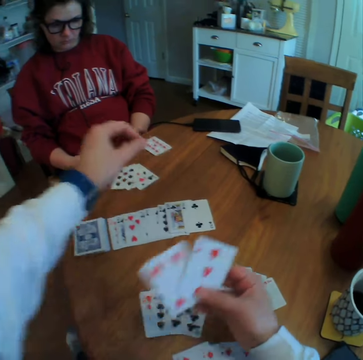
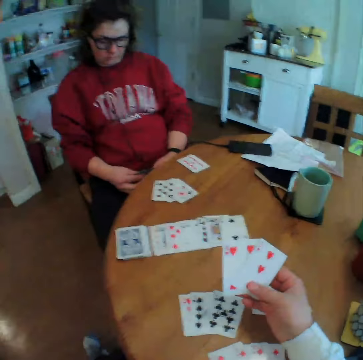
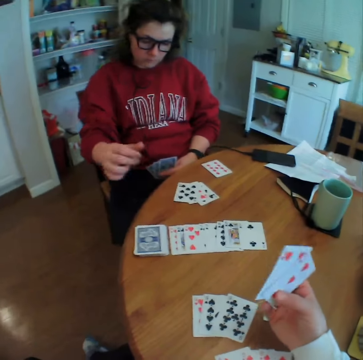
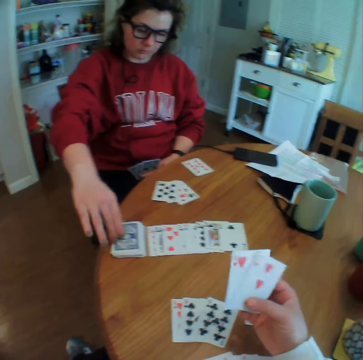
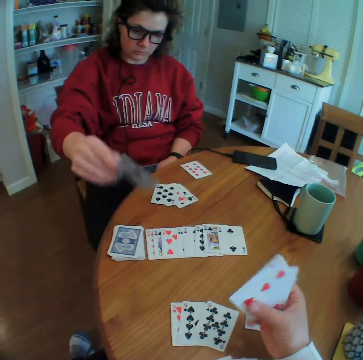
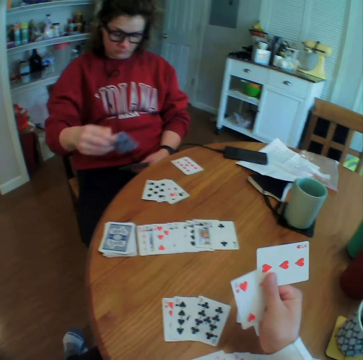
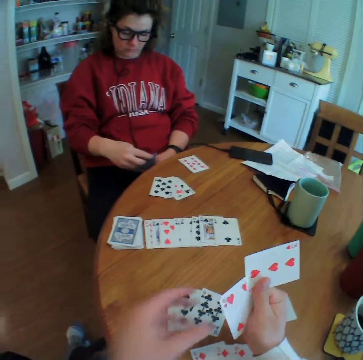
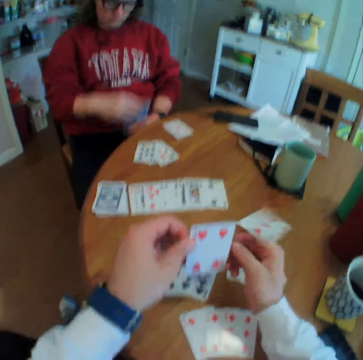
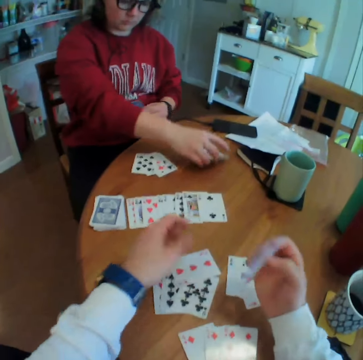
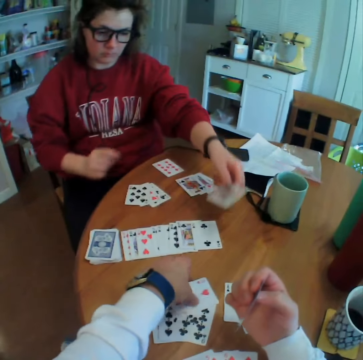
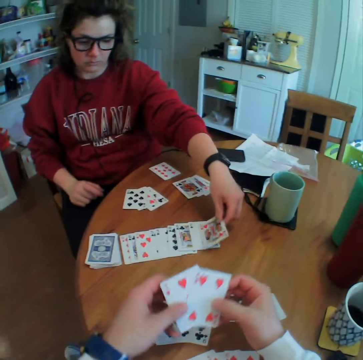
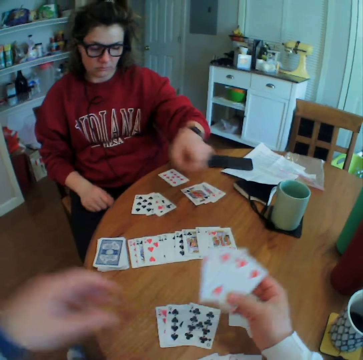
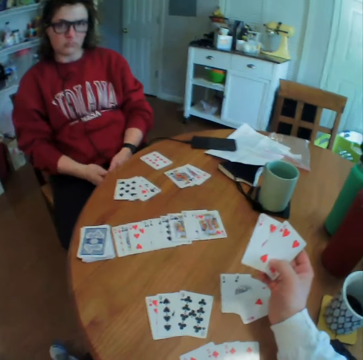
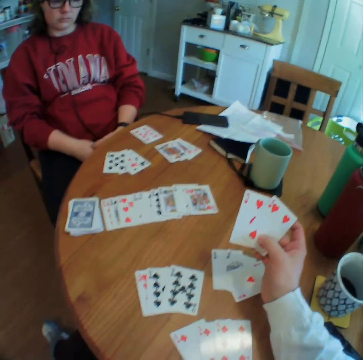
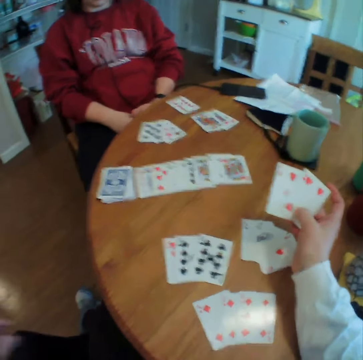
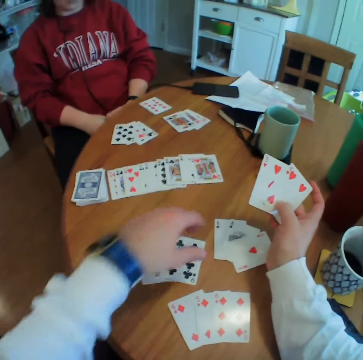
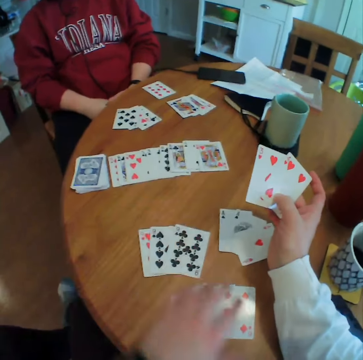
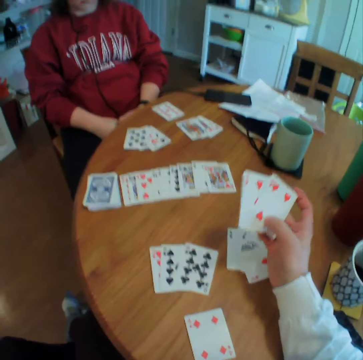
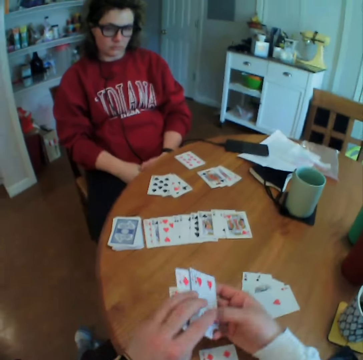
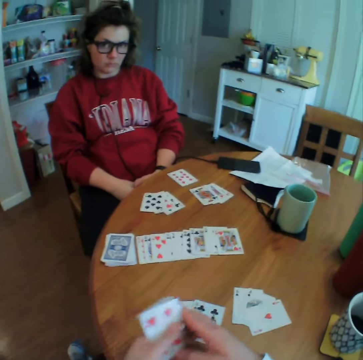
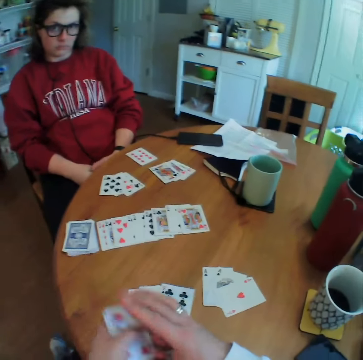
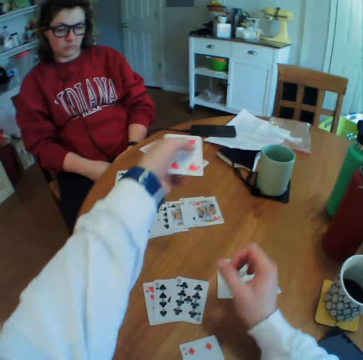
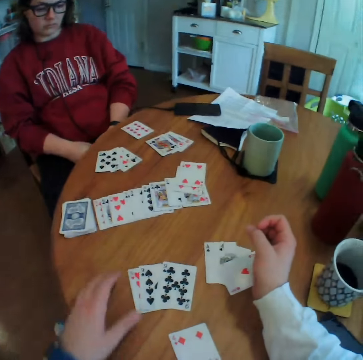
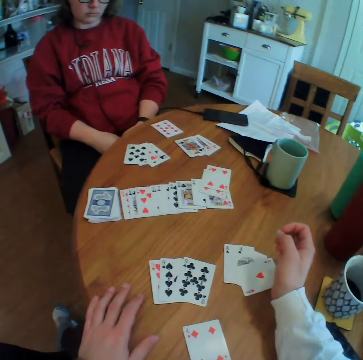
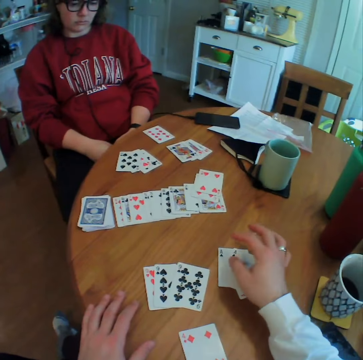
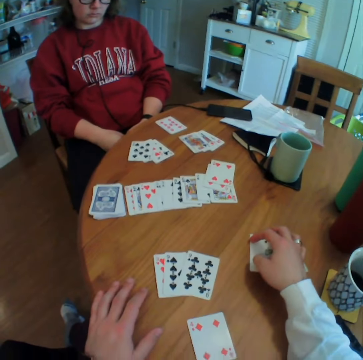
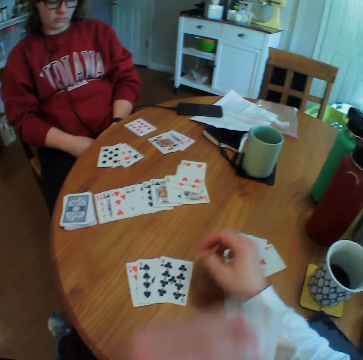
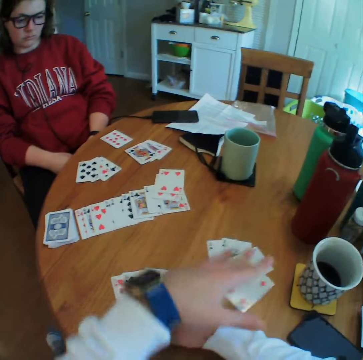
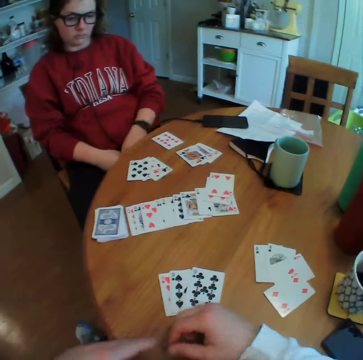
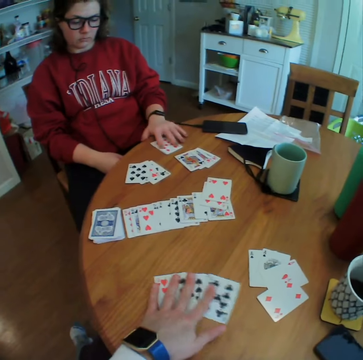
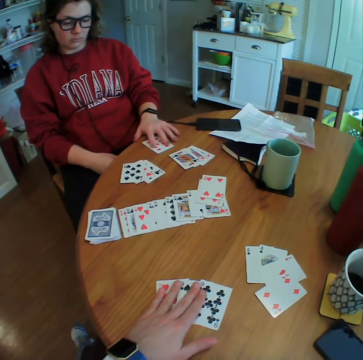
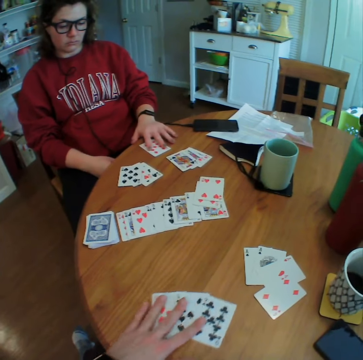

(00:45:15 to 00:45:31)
A lady picks a card. The camera wearer drops a card. The lady puts her cards down. The camera wearer picks a card. They look around and pick up cards. They throw the card on the table. They move cards on the table. They put the card on the table. They pick up cards.

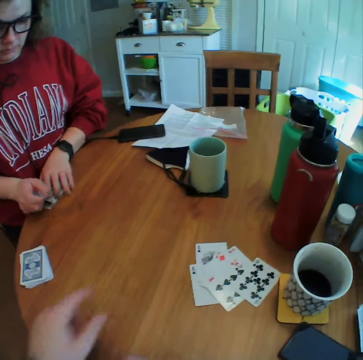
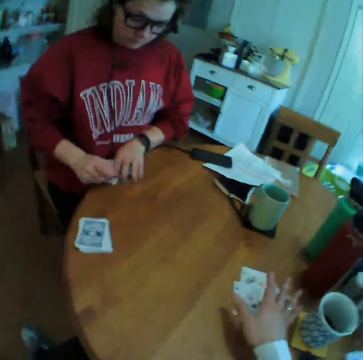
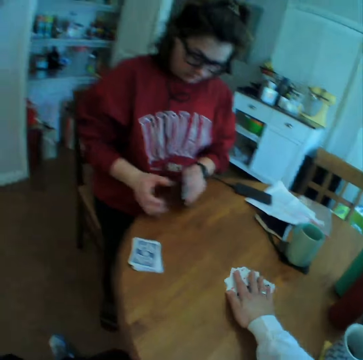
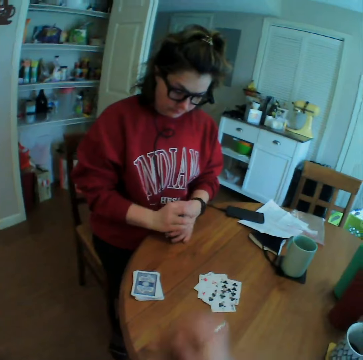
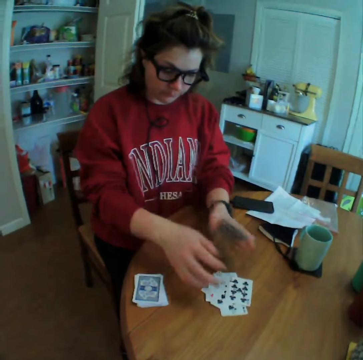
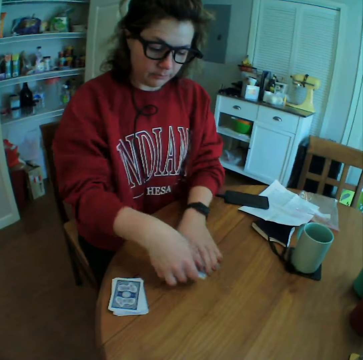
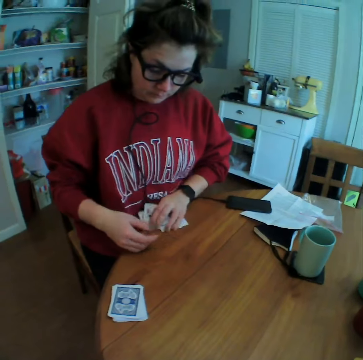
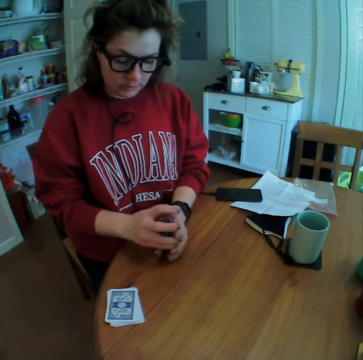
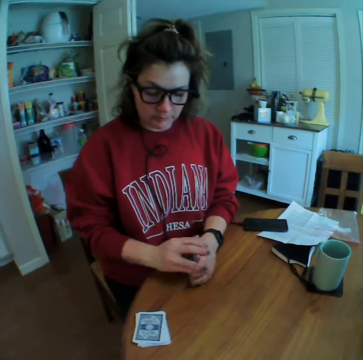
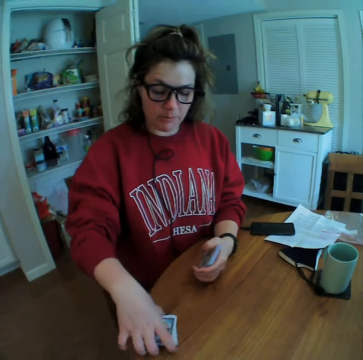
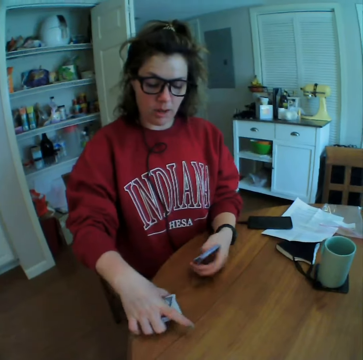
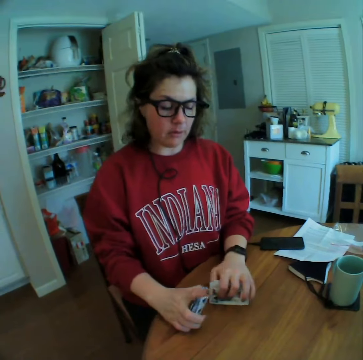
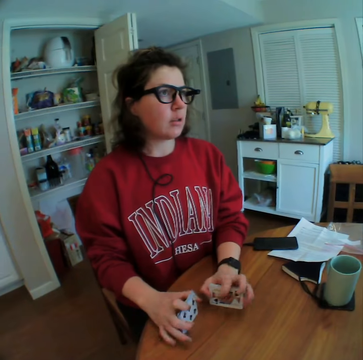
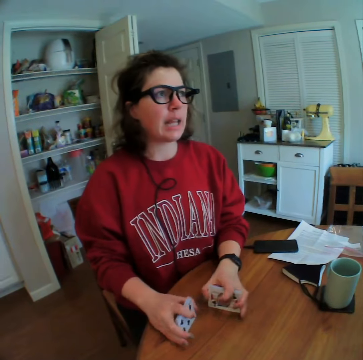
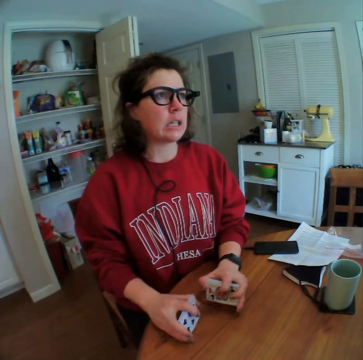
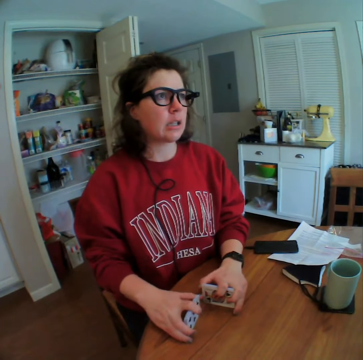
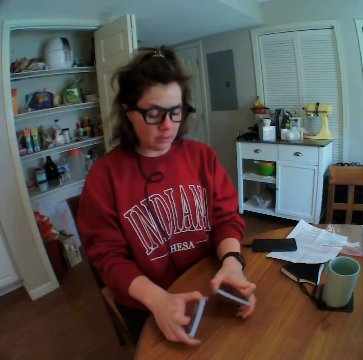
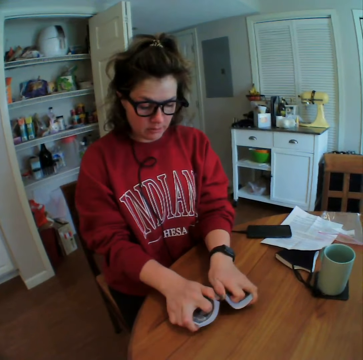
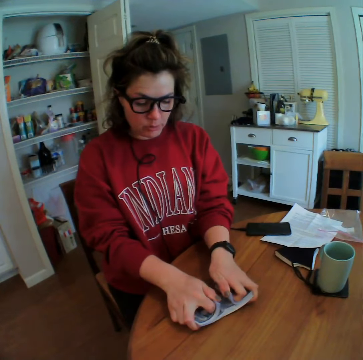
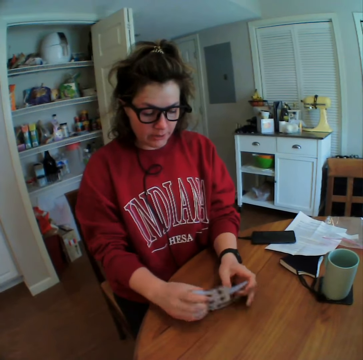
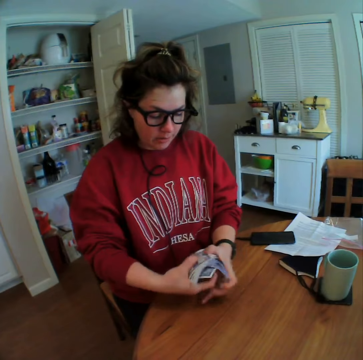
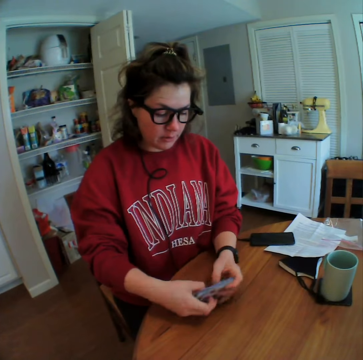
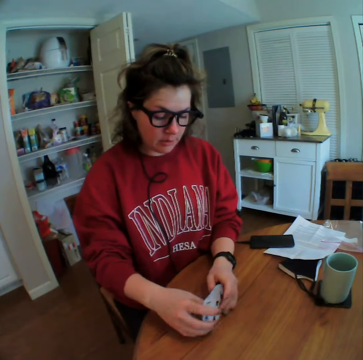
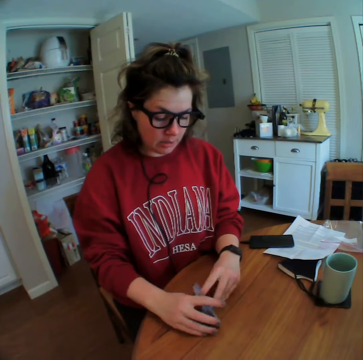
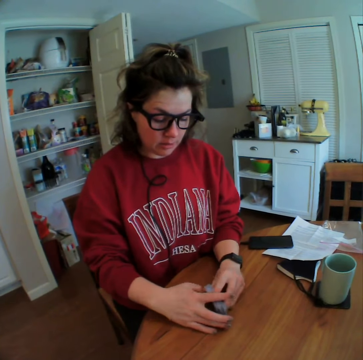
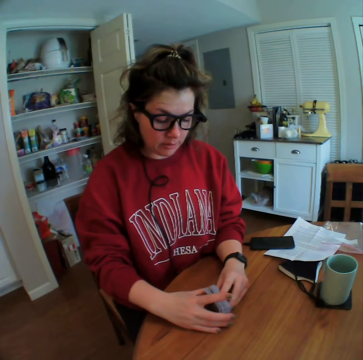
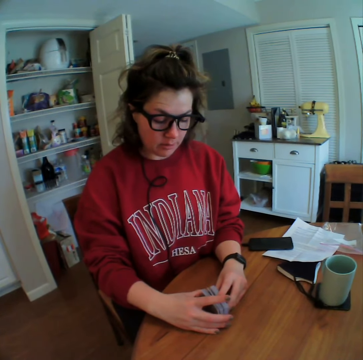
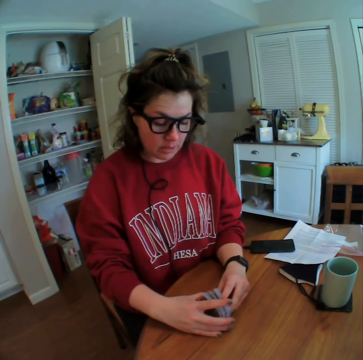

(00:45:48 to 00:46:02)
The camera wearer moves the cards to a lady. The lady picks up the cards. The camera wearer talks to the lady. They arrange the cards. The lady shuffles the cards.

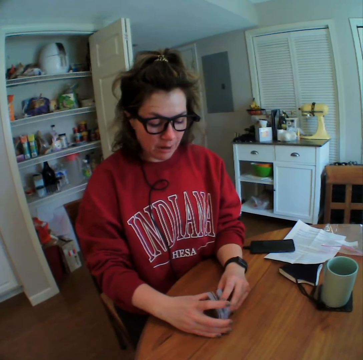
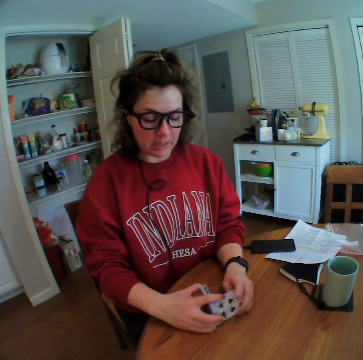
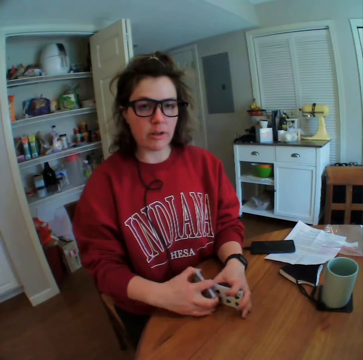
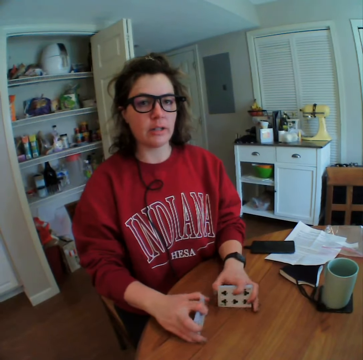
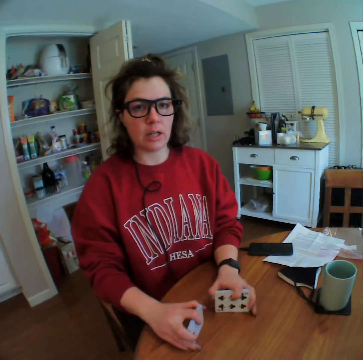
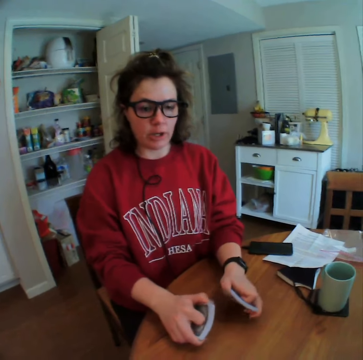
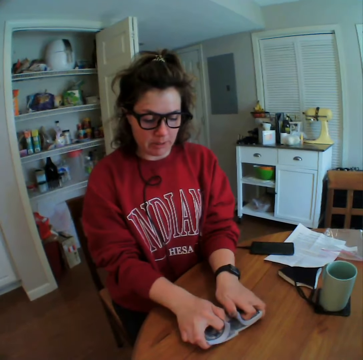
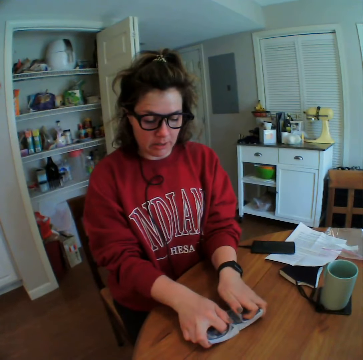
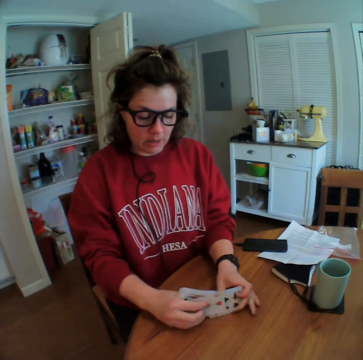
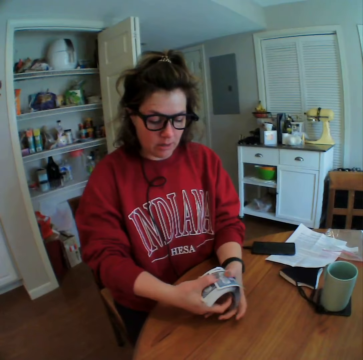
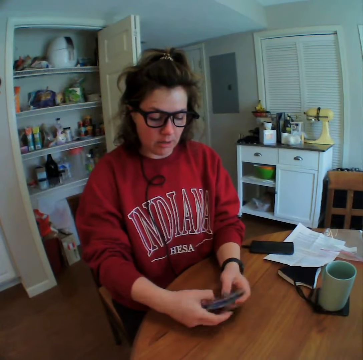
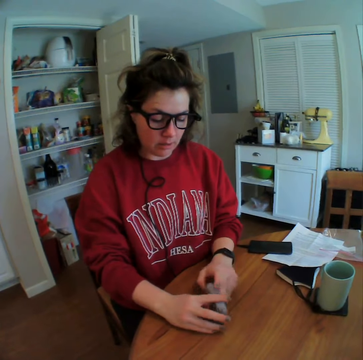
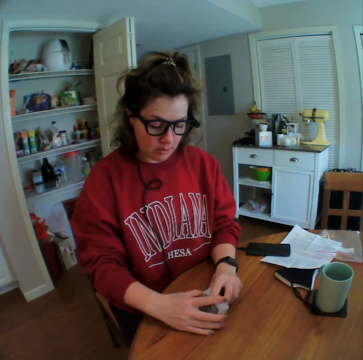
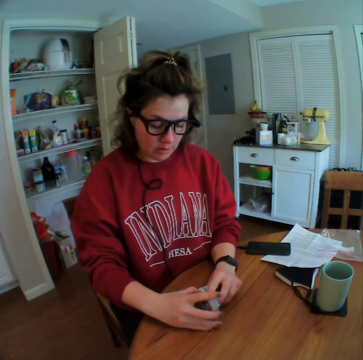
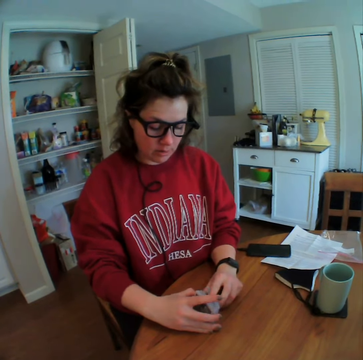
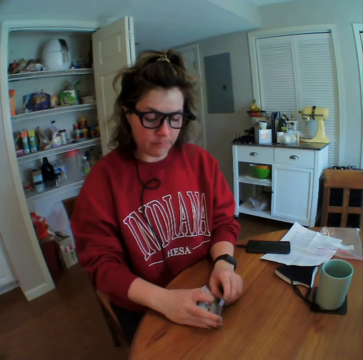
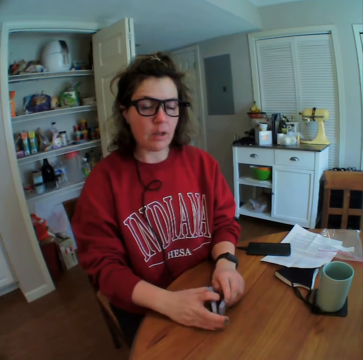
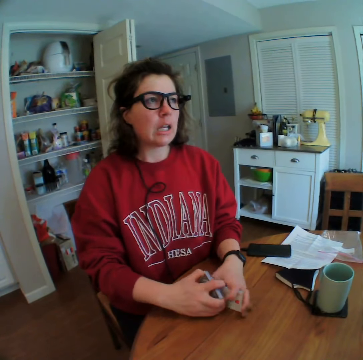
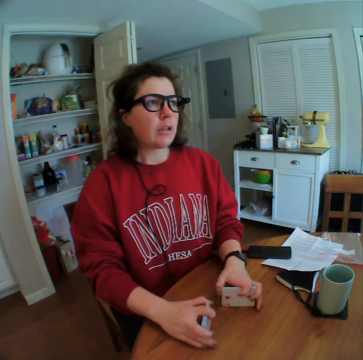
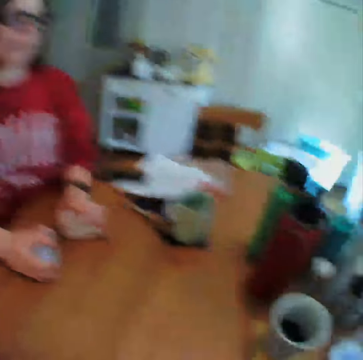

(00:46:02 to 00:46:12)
The camera wearer talks to a person.
